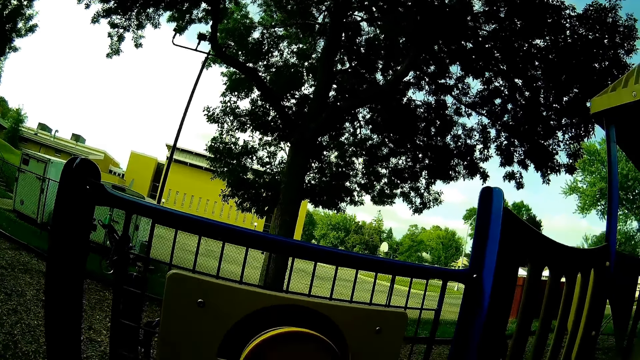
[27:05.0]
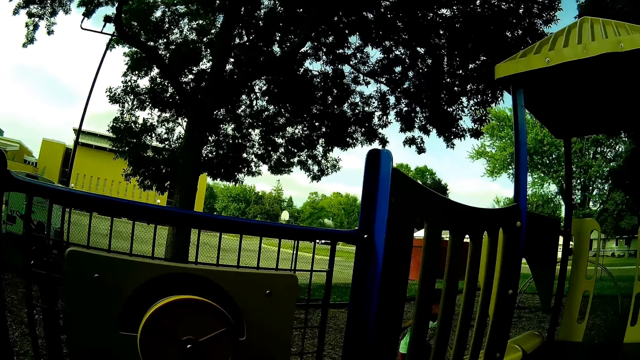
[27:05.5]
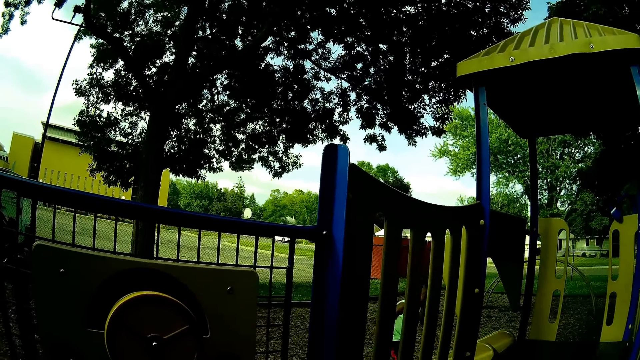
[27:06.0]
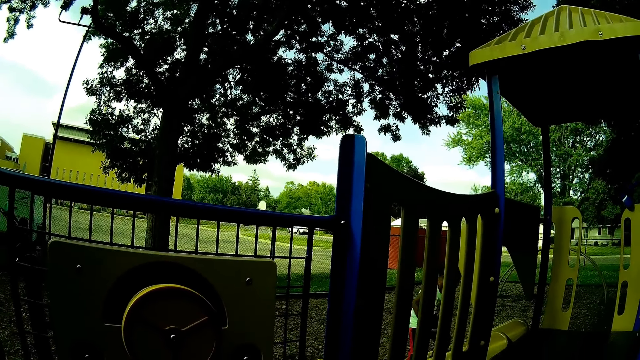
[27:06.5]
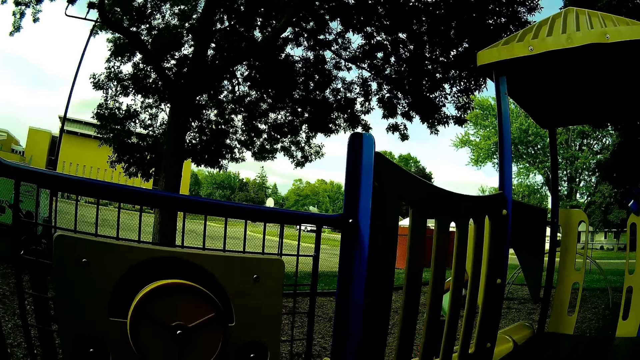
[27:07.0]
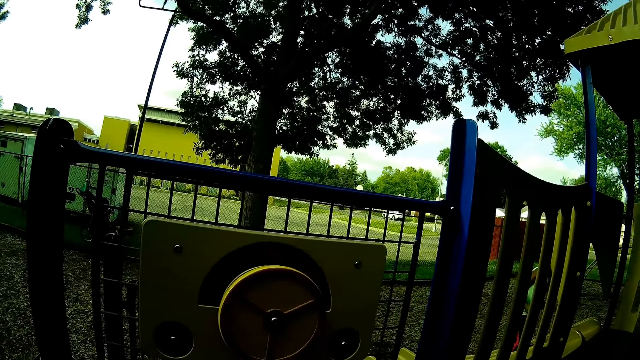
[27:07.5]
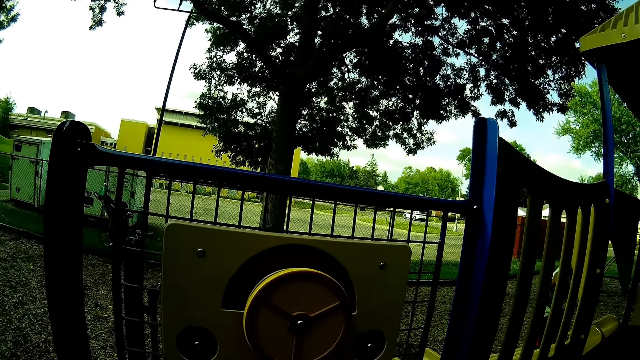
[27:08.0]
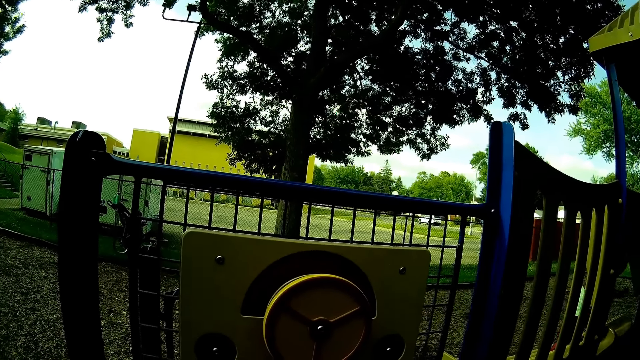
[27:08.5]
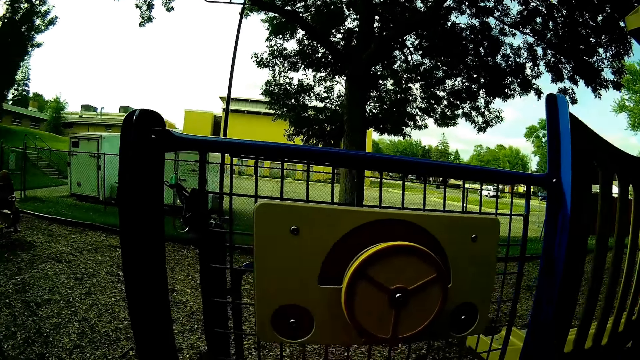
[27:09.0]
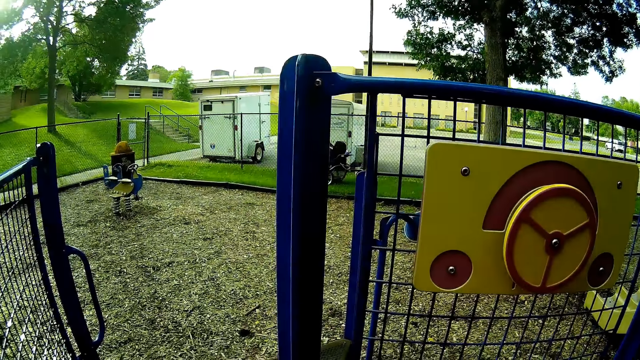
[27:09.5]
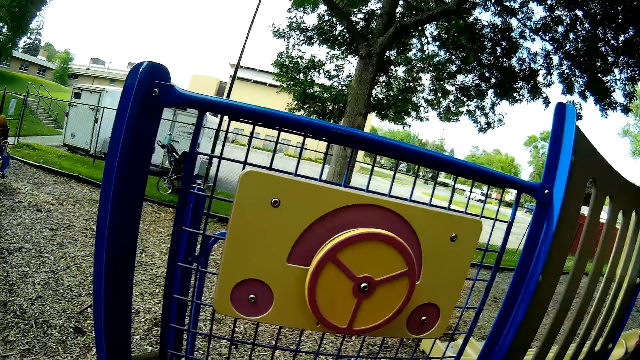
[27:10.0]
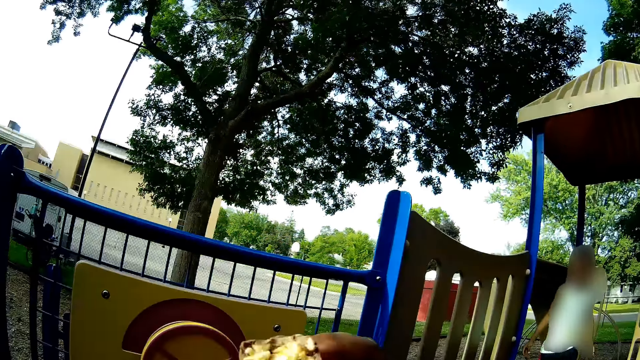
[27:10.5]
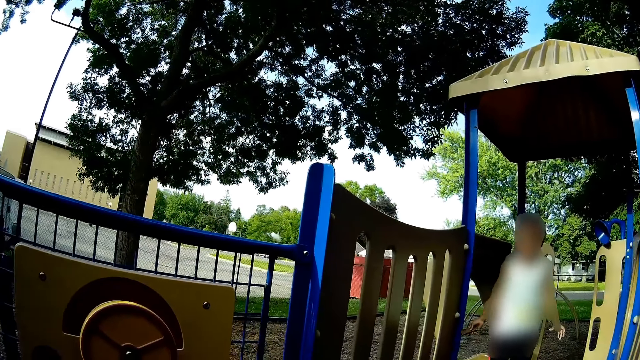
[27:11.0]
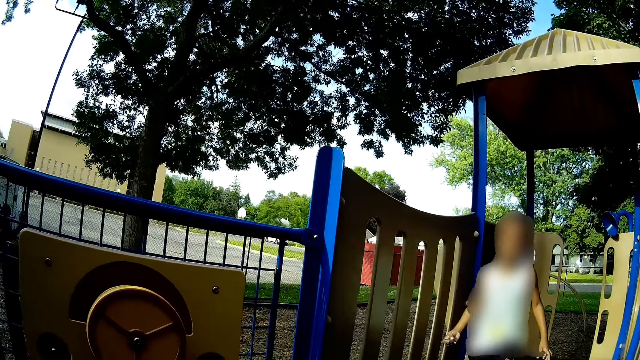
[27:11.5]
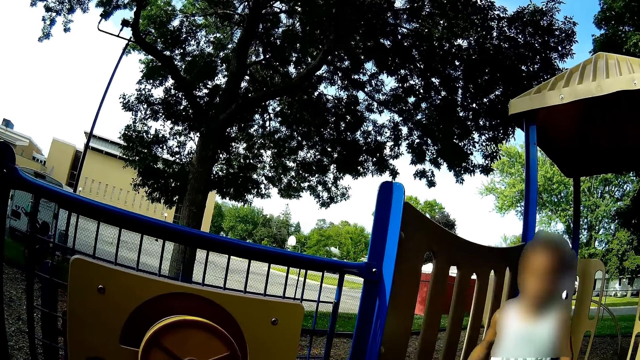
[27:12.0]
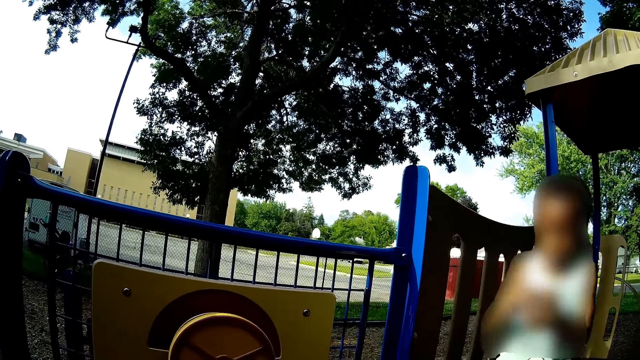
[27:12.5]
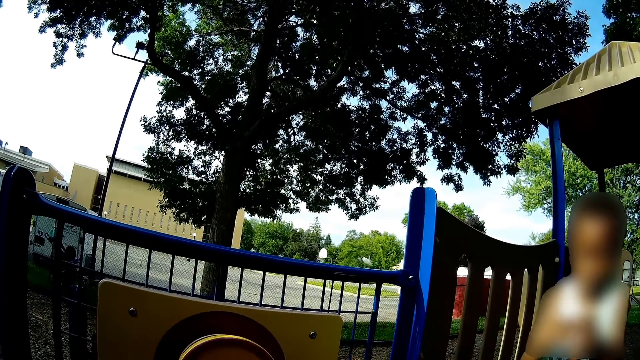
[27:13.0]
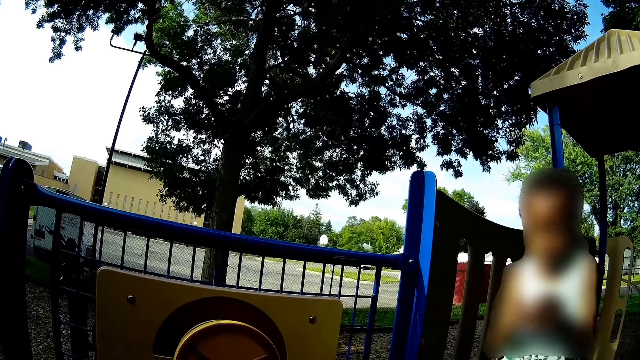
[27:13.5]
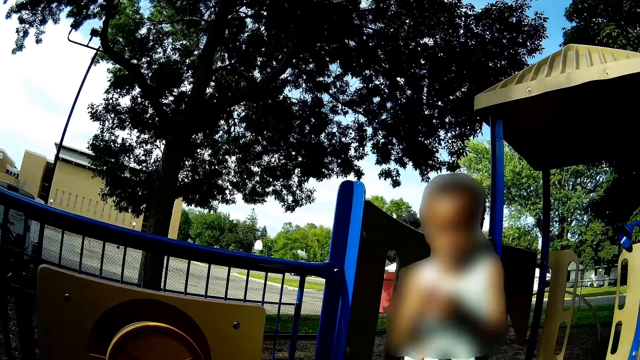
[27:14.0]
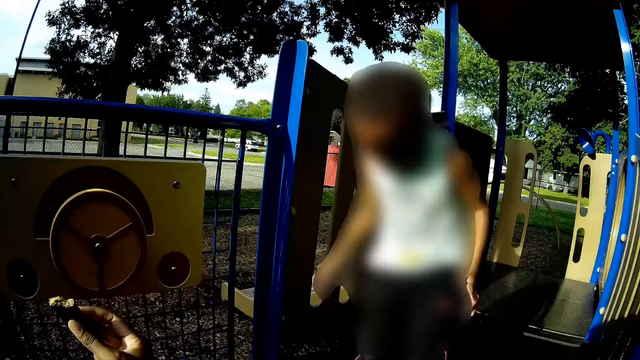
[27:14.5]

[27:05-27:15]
The child climbs to the top of the playground slide. The camera wearer talks with a lady. A man talks with another man. The camera wearer interacts with the child.

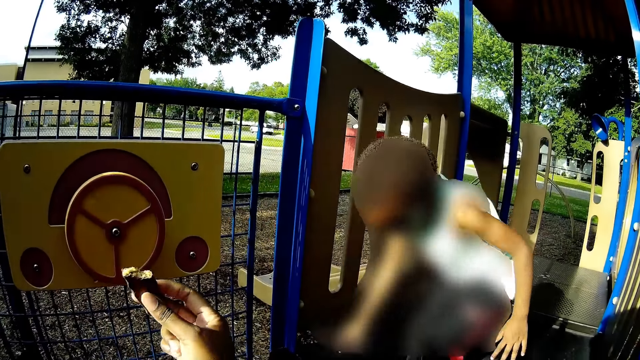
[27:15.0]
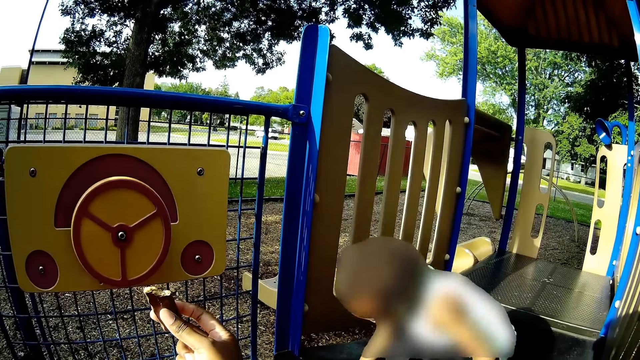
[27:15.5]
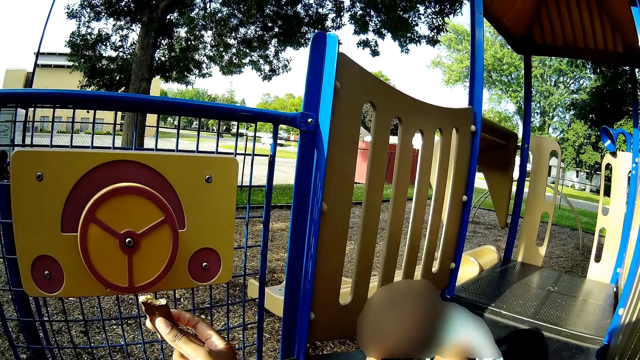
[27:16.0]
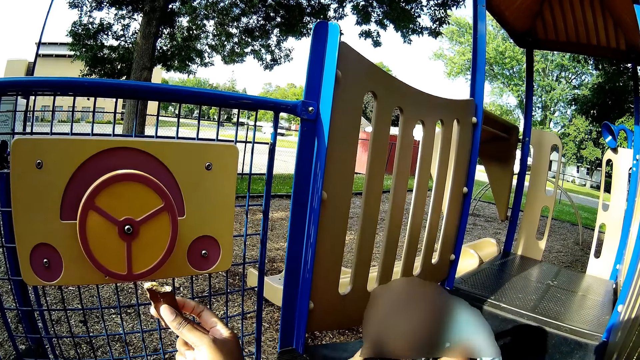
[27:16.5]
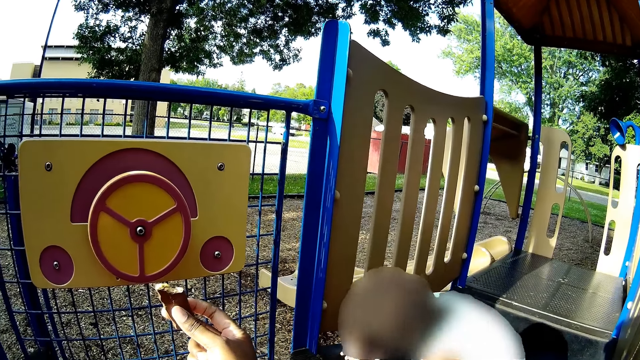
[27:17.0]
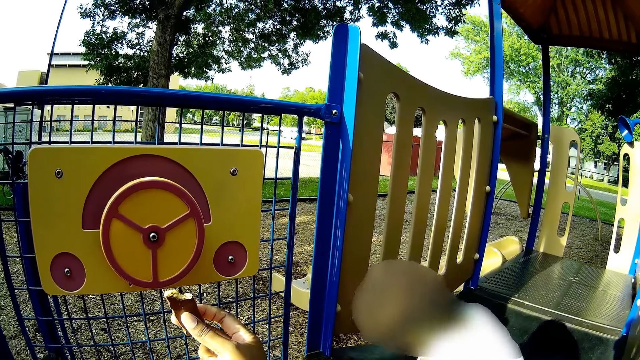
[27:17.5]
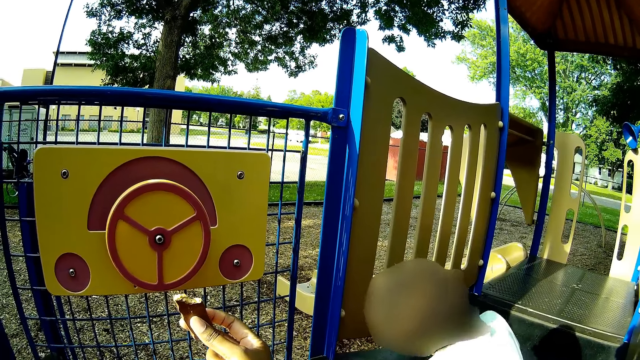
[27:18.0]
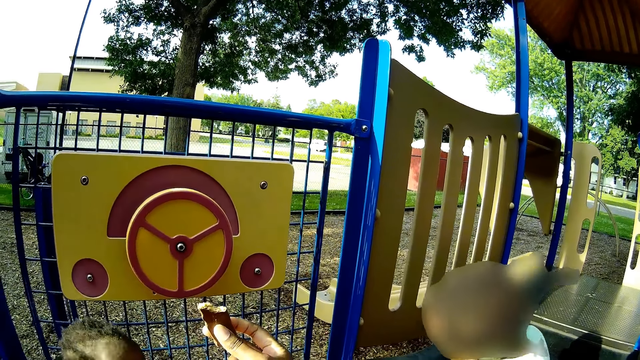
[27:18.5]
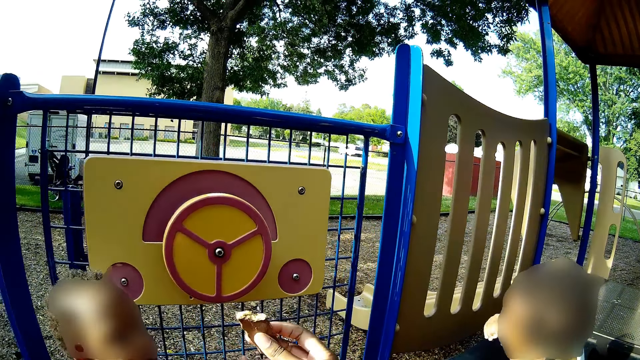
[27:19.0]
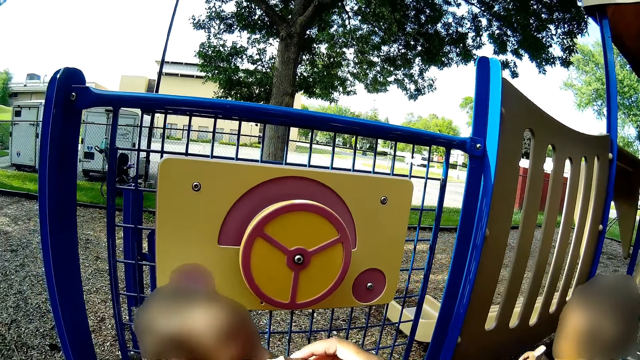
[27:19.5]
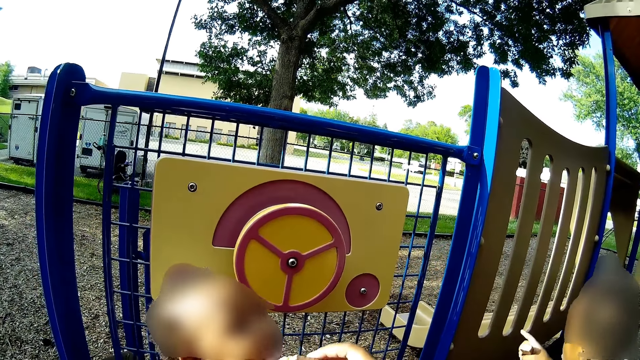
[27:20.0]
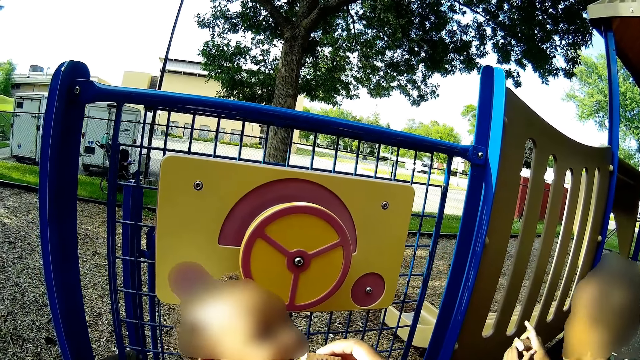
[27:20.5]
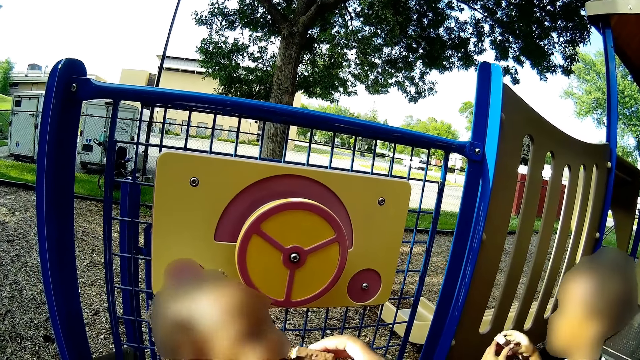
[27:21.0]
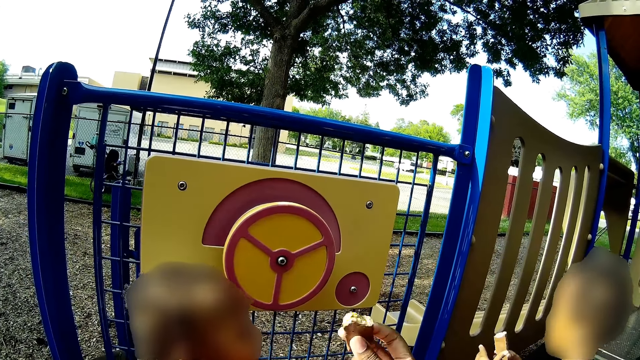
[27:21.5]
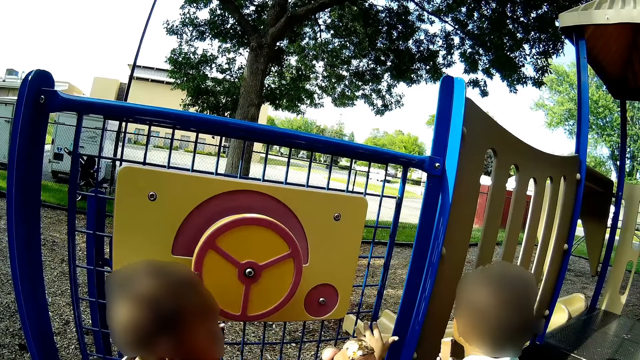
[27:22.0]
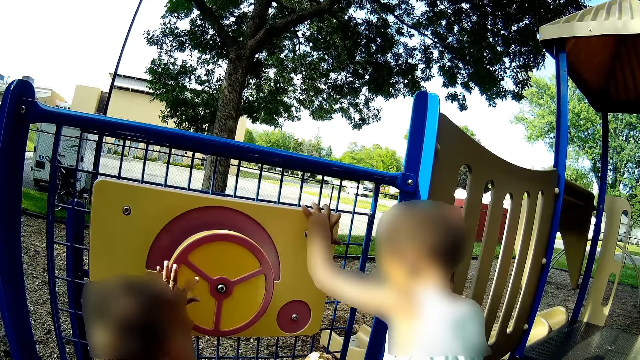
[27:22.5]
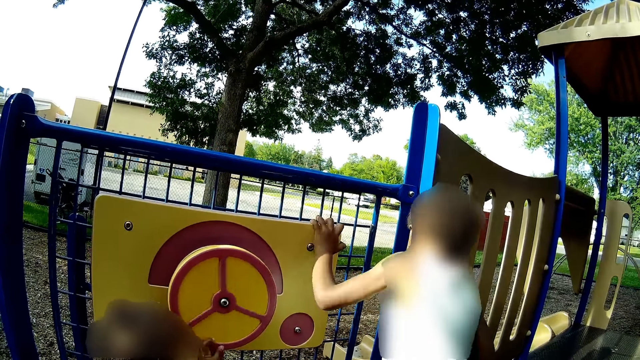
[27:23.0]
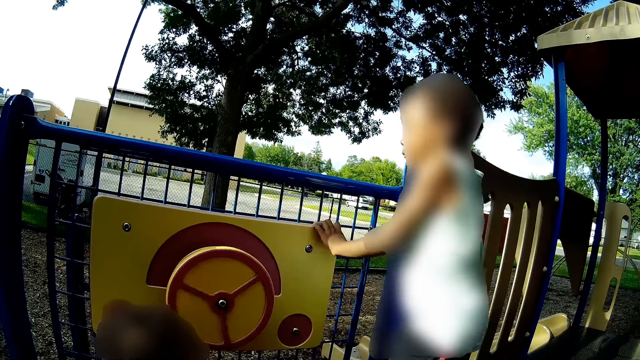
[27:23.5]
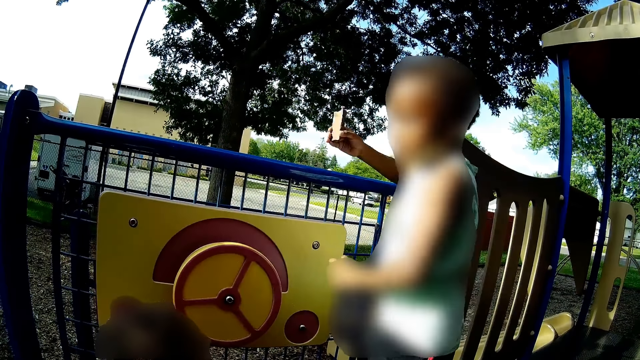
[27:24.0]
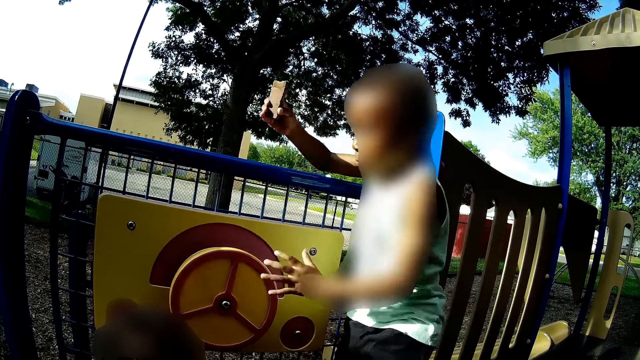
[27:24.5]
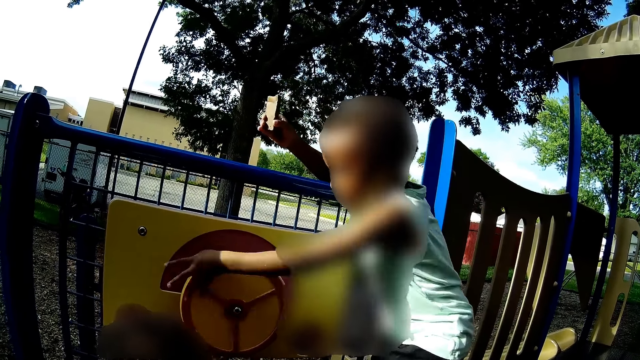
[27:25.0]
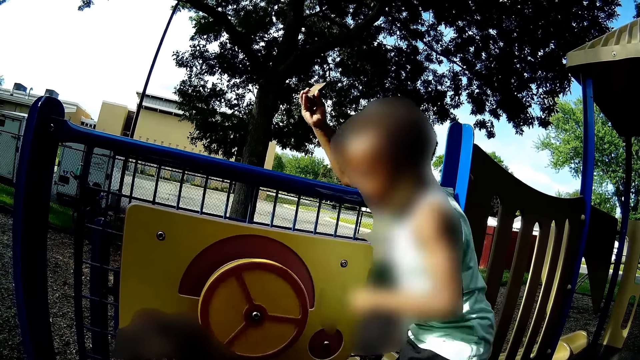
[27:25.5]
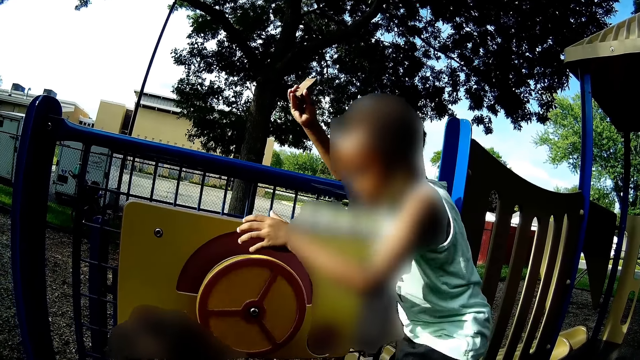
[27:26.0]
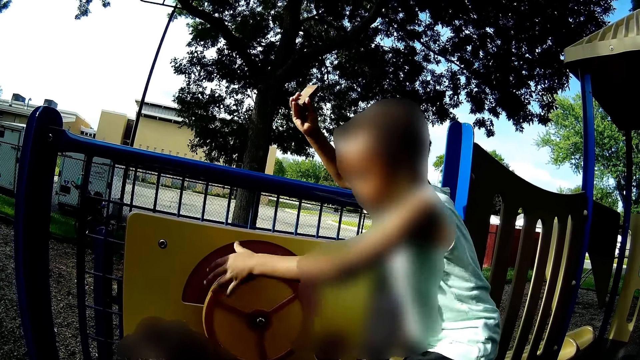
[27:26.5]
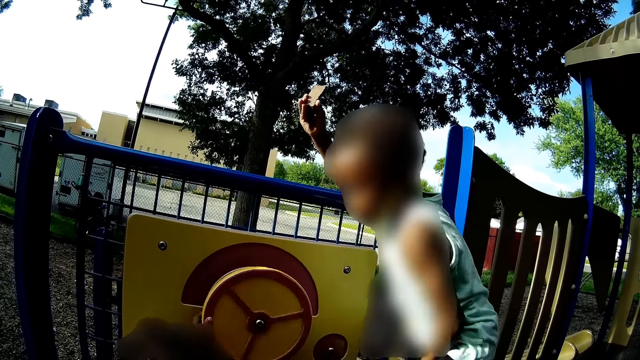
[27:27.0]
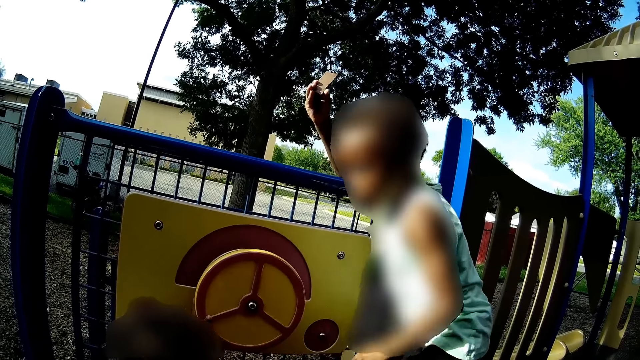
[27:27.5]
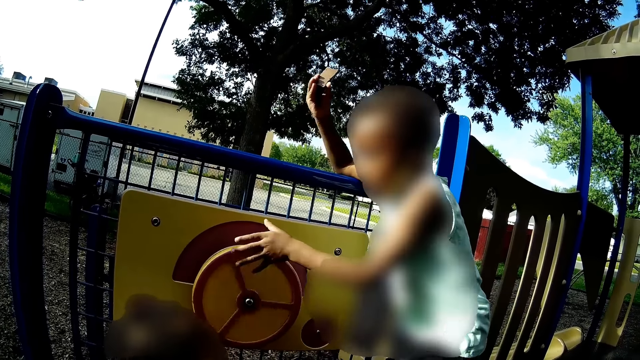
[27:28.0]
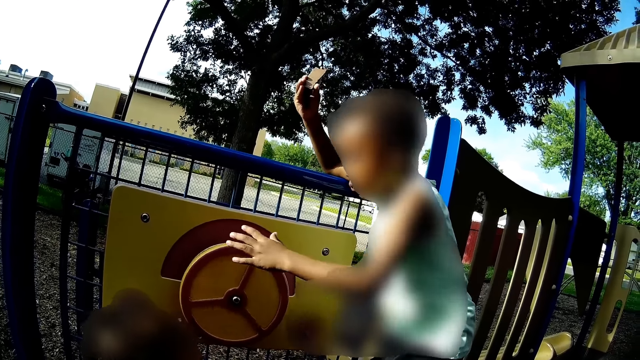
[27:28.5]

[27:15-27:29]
The camera wearer holds a chocolate. The child picks up his snacks from the ground with his right hand. The child sits on the ground. The camera wearer feeds the baby. The child stands up. Another baby climbs toward a wheel. The child rolls the wheel with his left hand. The second baby and the first baby play with the wheel.
